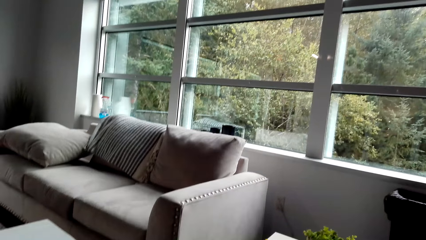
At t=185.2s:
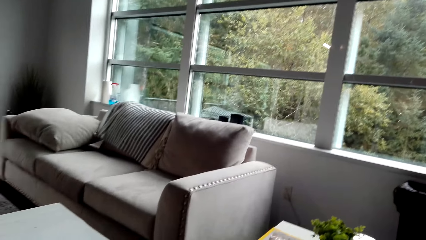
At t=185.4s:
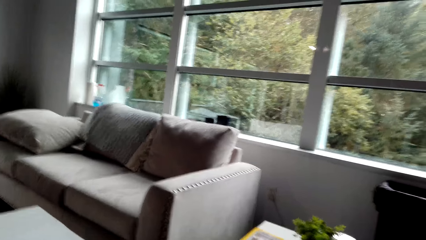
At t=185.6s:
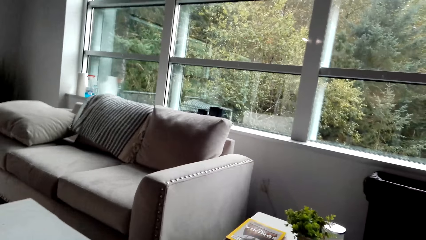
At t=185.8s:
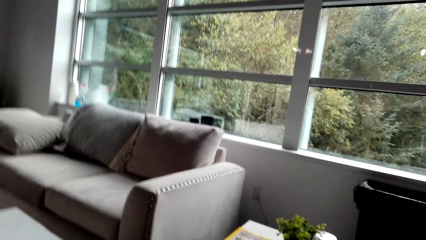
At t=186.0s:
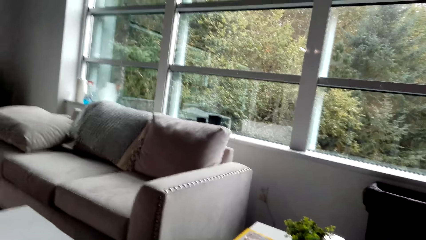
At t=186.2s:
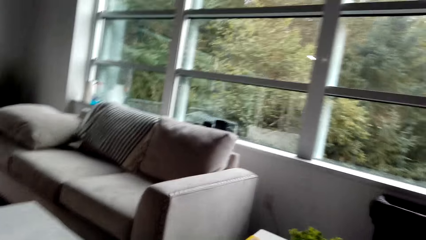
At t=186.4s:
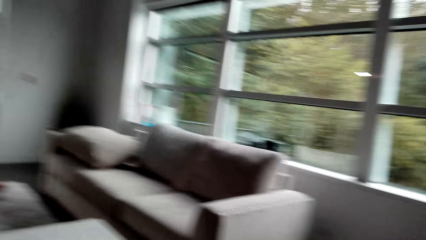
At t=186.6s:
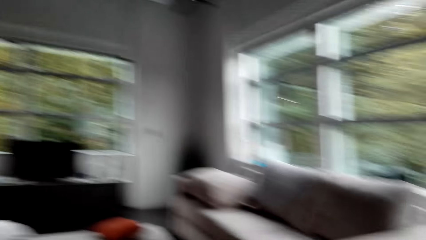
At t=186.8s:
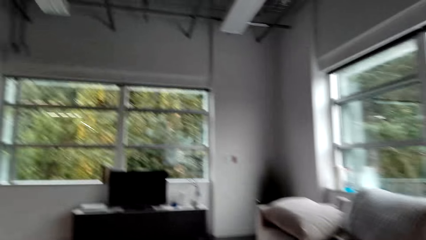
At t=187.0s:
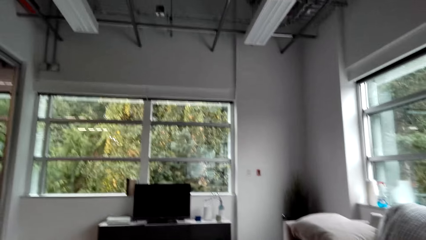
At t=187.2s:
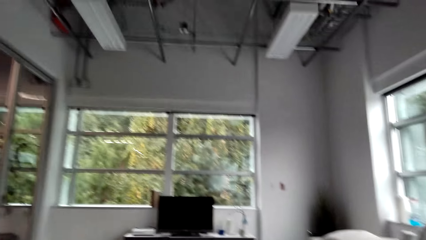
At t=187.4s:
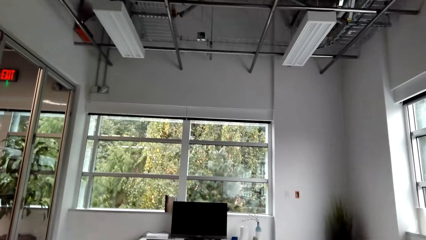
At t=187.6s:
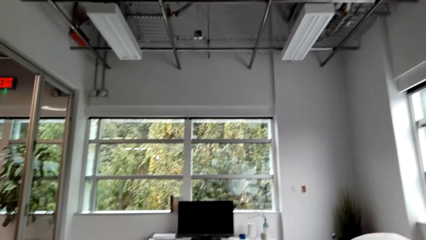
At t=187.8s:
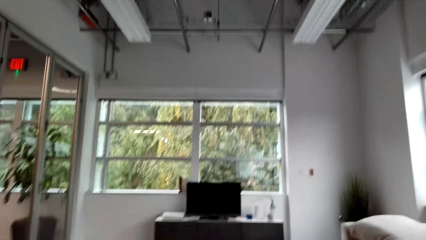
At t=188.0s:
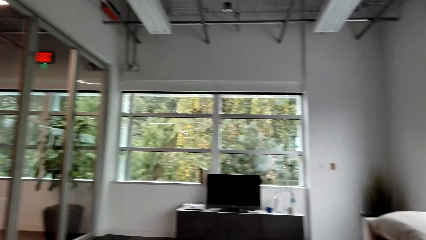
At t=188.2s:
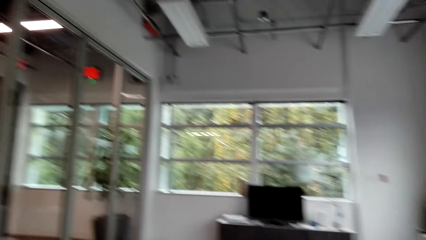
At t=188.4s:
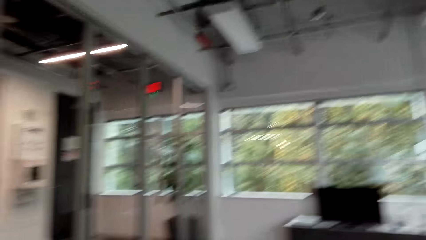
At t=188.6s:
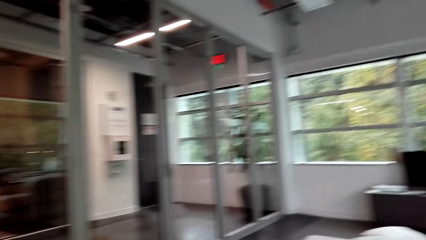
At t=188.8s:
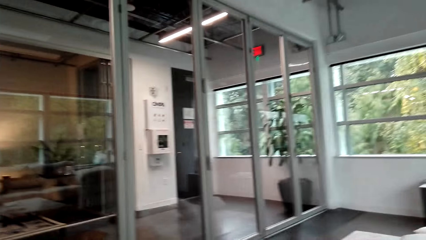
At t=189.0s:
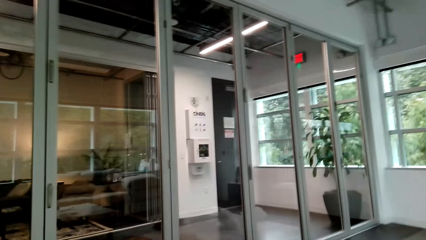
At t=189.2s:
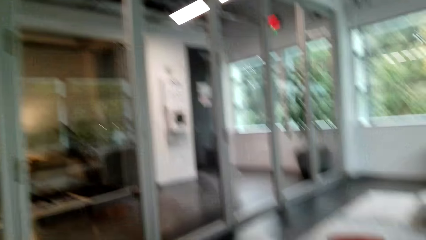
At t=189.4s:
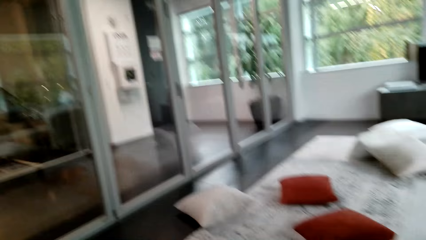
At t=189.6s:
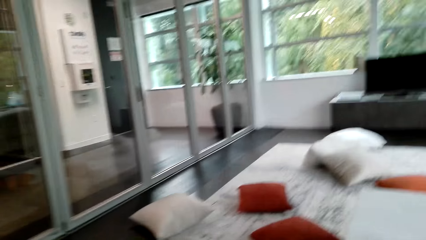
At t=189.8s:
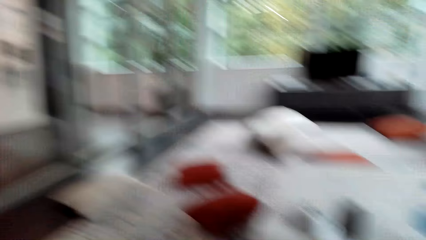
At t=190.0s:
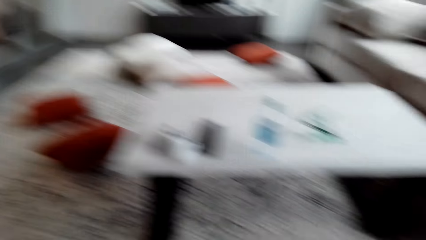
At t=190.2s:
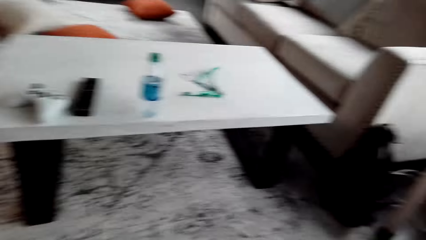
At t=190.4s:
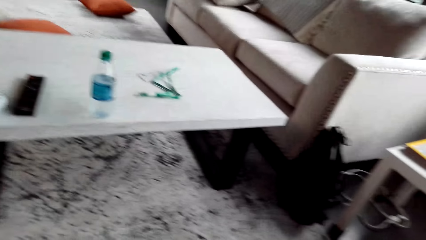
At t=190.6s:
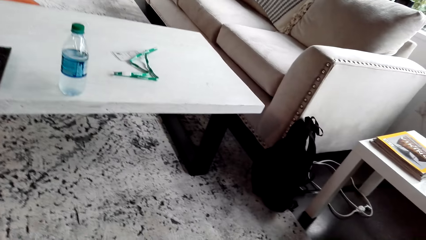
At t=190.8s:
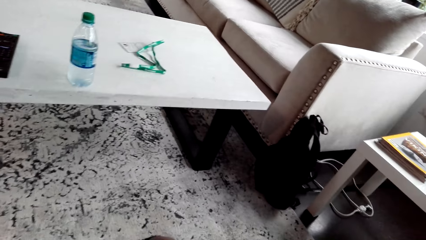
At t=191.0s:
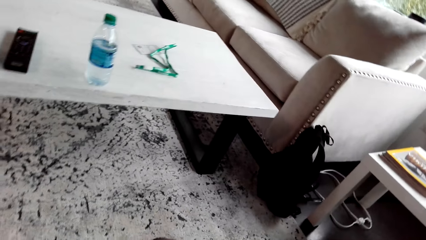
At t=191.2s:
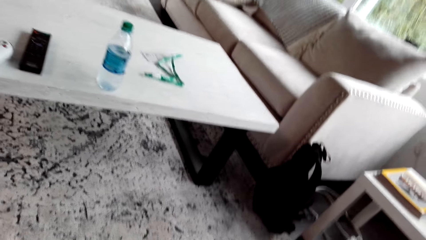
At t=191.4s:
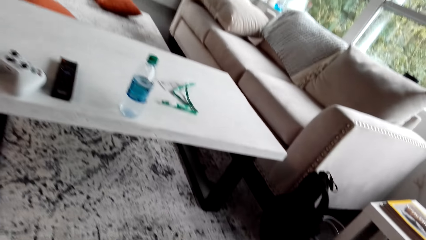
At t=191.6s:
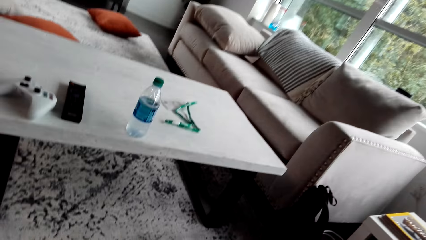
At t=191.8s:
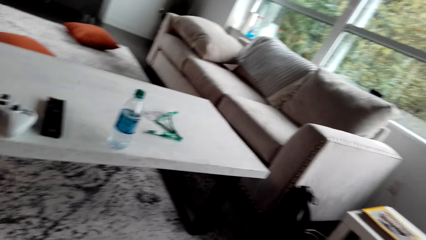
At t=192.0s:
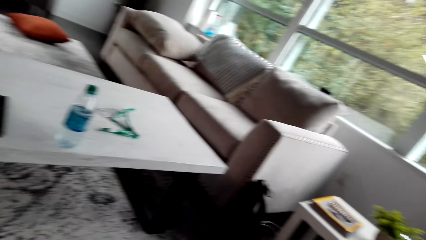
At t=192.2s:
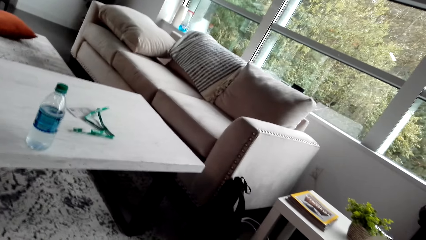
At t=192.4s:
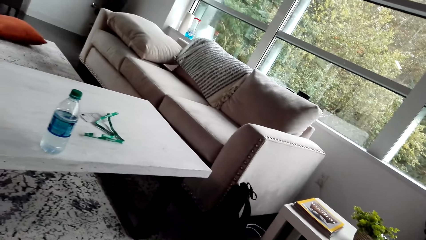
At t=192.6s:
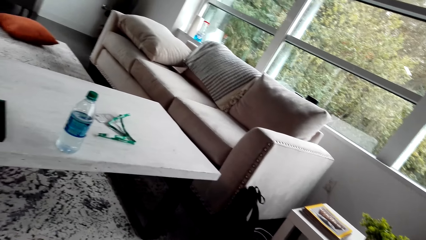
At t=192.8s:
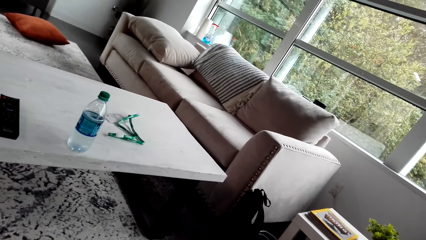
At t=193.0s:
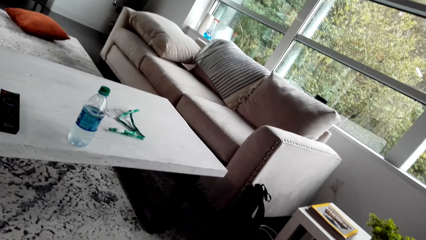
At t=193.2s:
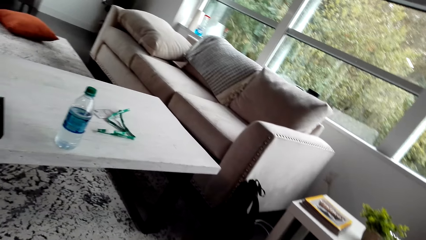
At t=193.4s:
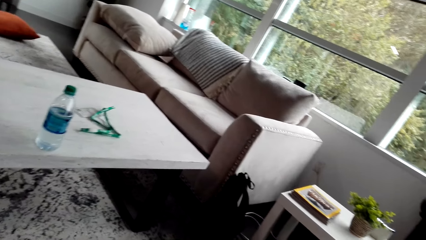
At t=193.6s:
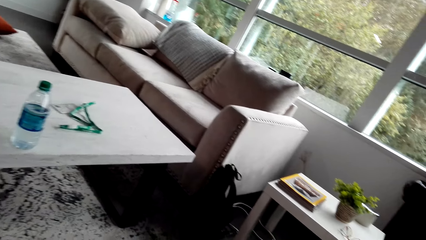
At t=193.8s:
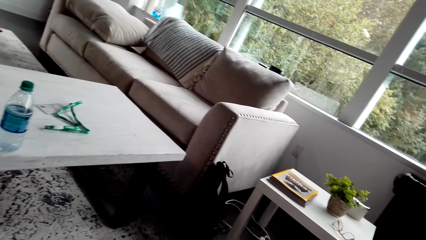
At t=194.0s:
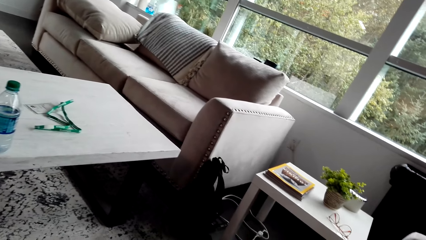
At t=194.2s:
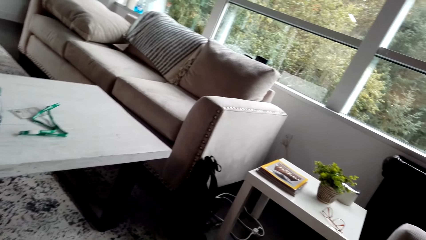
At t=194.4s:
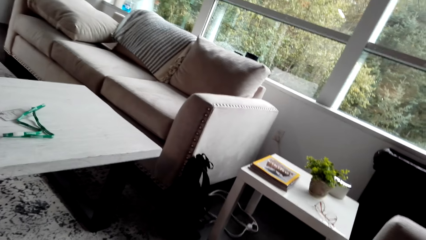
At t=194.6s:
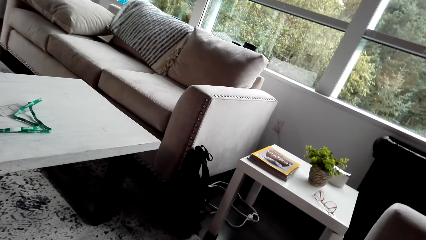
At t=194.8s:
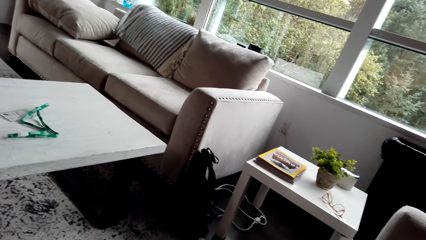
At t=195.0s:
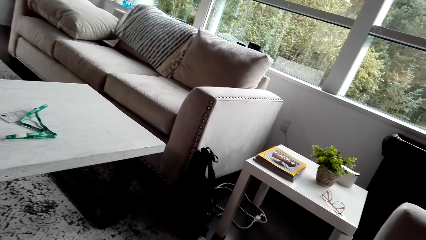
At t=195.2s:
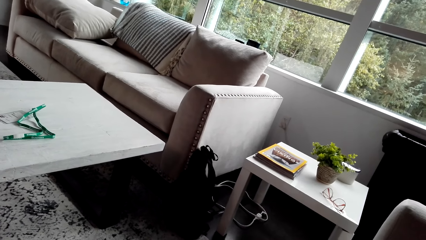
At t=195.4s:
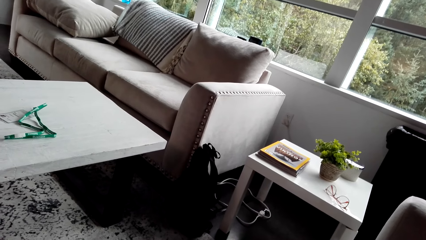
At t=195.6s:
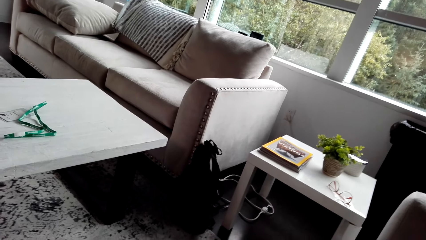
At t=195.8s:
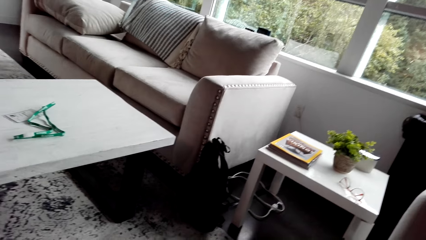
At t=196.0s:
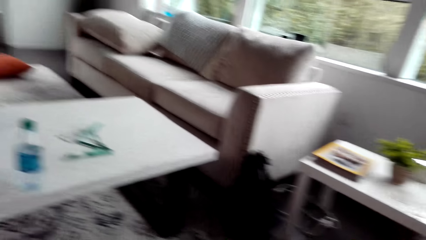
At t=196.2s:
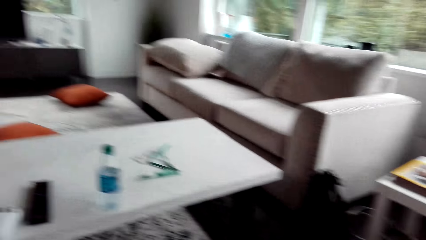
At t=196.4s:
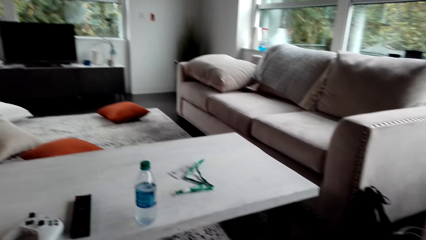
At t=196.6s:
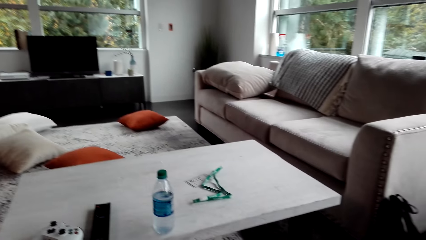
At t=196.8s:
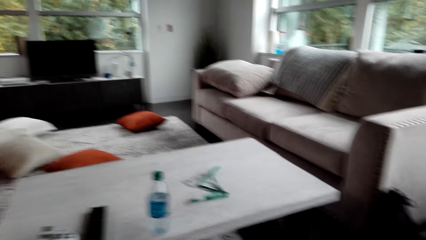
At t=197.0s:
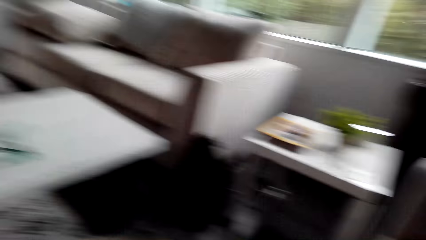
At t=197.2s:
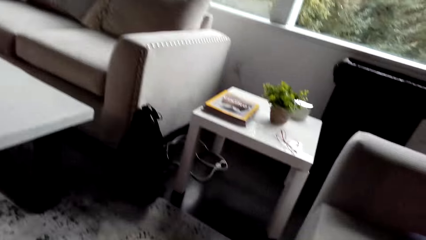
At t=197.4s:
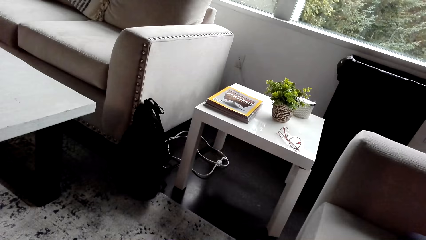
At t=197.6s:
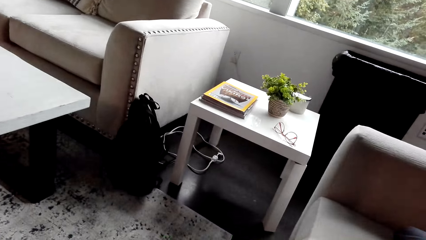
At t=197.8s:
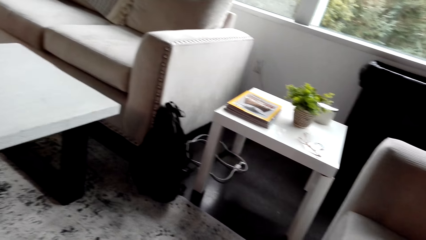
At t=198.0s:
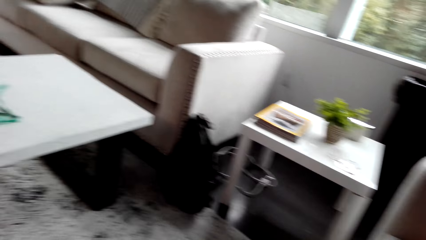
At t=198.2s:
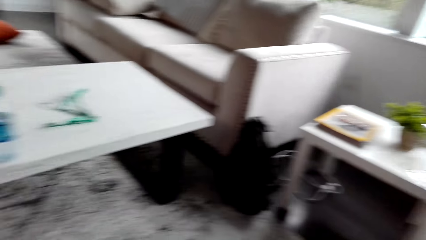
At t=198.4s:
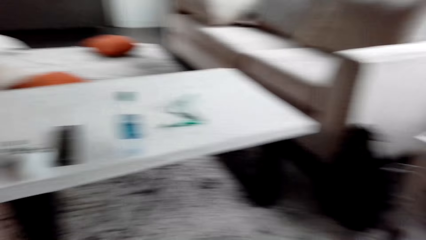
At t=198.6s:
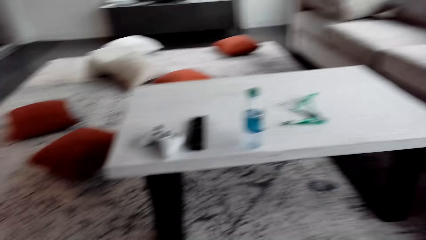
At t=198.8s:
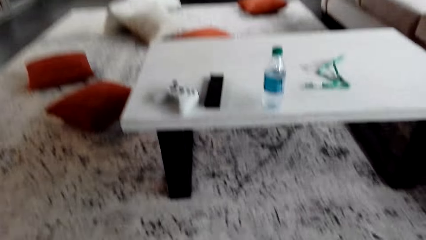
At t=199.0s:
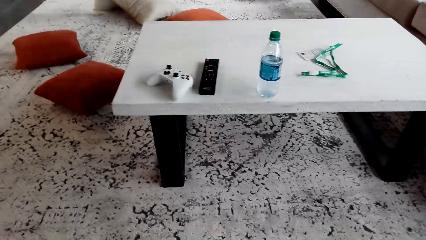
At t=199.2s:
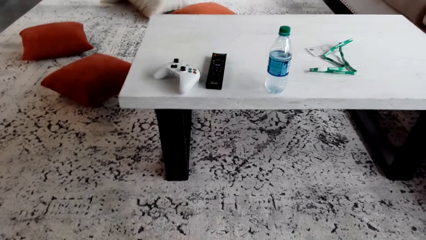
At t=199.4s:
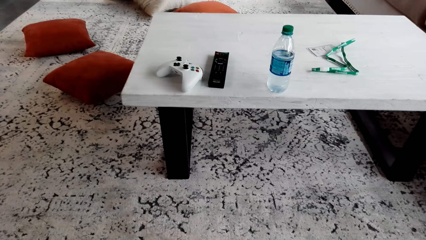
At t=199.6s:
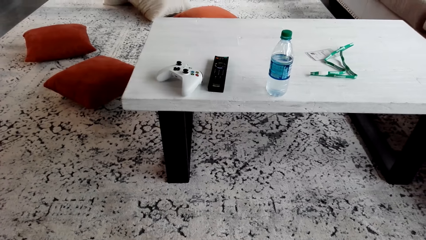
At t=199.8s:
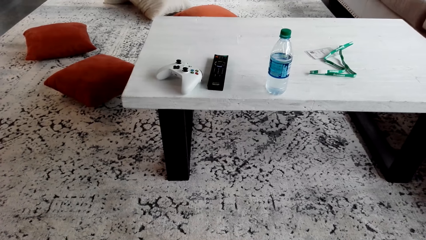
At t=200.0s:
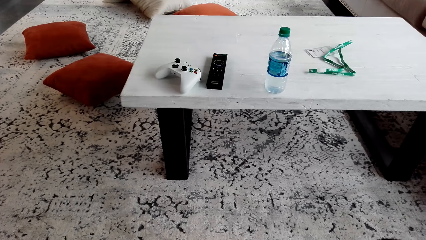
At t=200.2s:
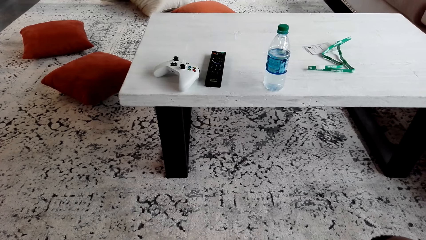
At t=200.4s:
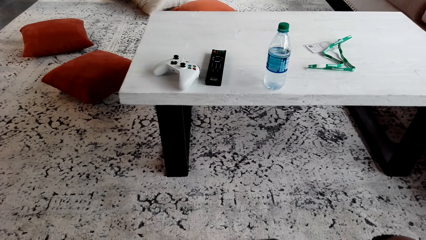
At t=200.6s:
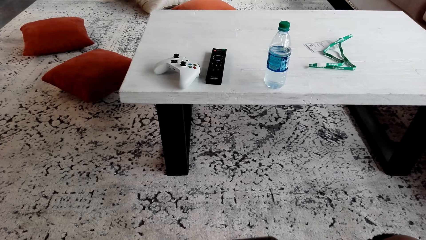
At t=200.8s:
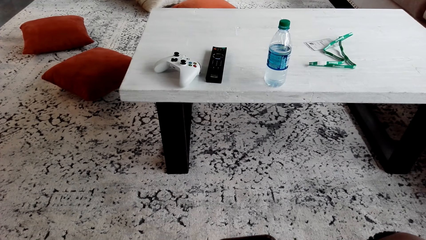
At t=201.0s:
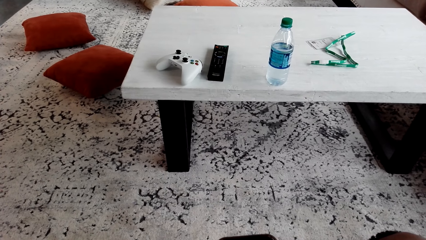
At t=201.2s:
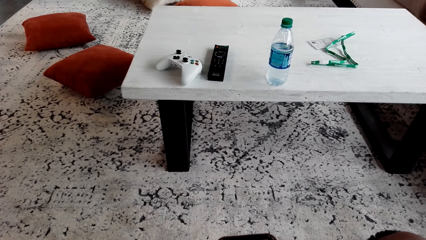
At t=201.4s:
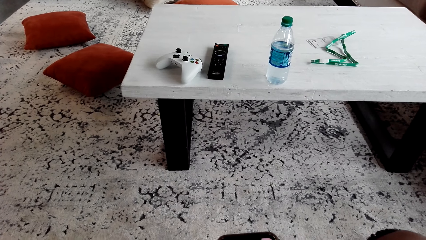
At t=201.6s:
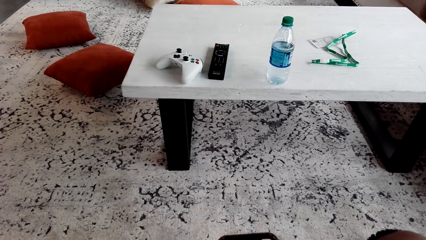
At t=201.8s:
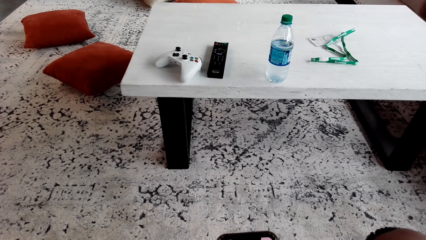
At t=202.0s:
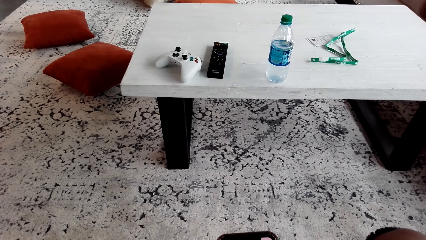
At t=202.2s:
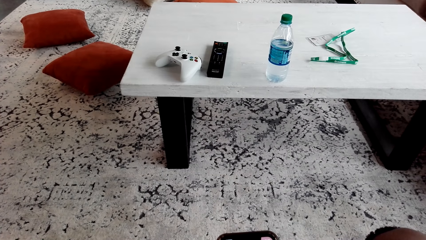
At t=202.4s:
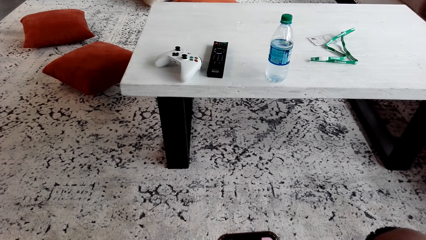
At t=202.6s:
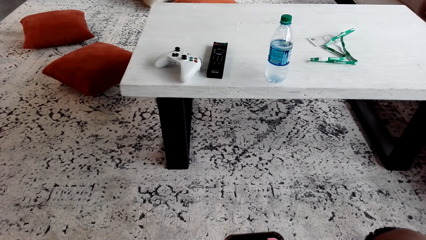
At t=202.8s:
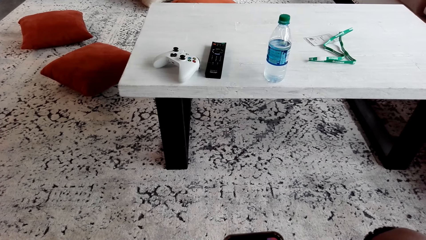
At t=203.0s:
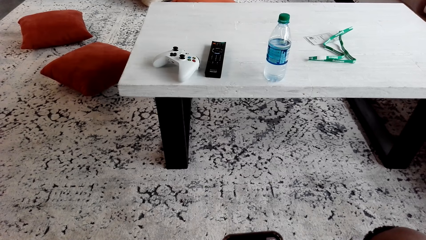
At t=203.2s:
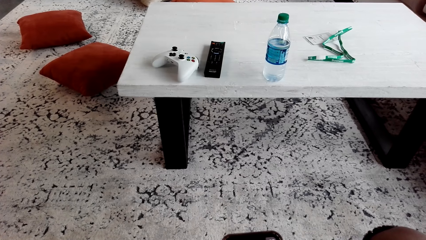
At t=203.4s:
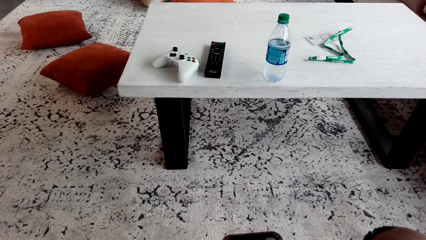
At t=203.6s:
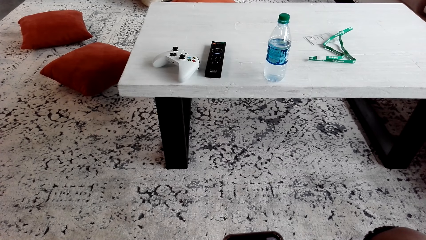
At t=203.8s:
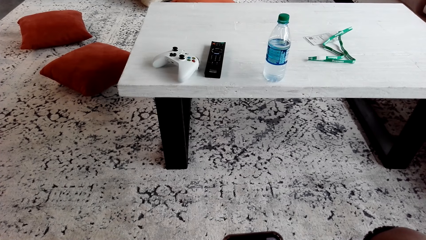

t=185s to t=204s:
The camera wearer turns around. They talk to a person.
